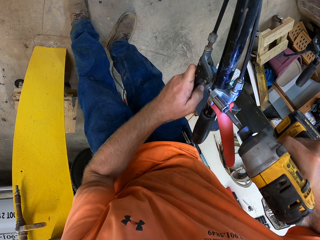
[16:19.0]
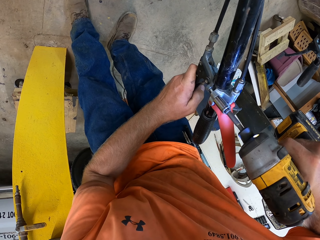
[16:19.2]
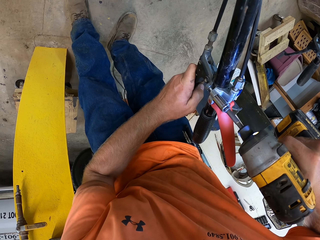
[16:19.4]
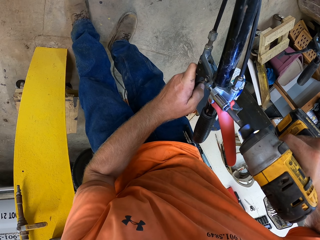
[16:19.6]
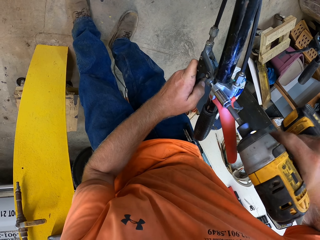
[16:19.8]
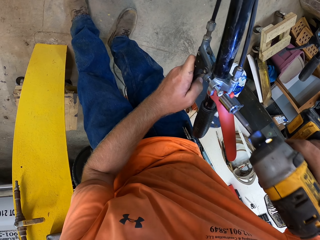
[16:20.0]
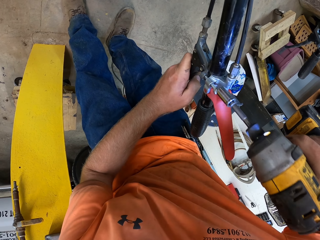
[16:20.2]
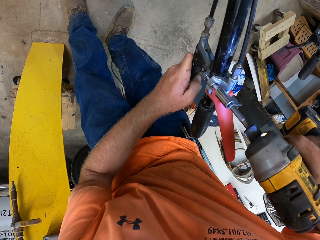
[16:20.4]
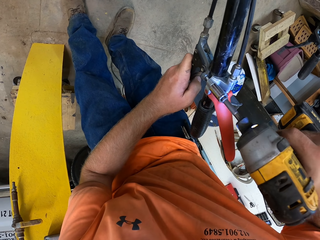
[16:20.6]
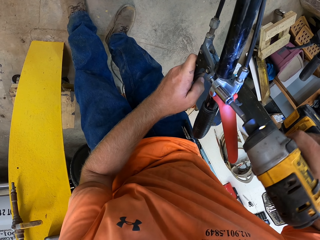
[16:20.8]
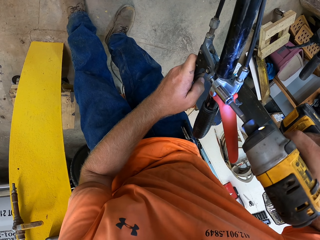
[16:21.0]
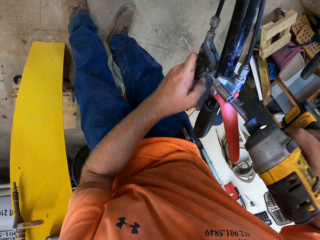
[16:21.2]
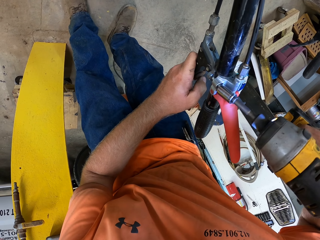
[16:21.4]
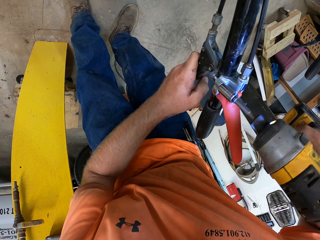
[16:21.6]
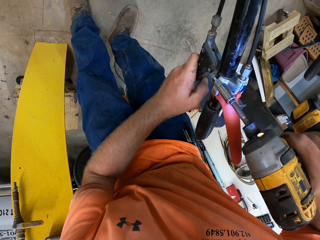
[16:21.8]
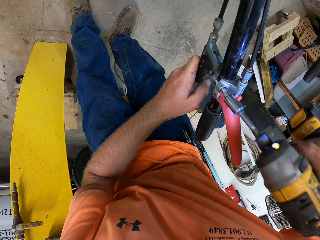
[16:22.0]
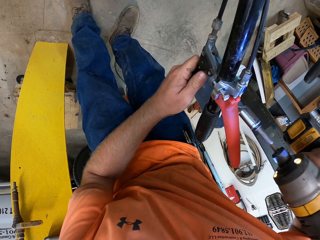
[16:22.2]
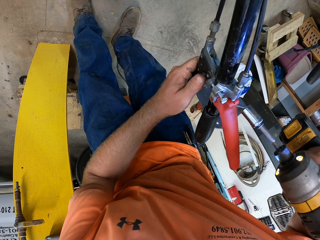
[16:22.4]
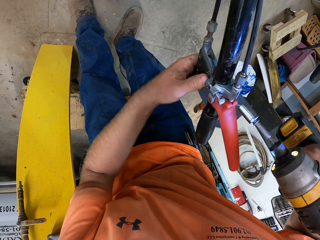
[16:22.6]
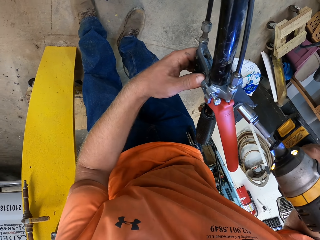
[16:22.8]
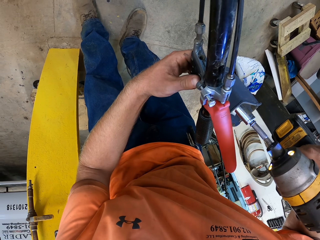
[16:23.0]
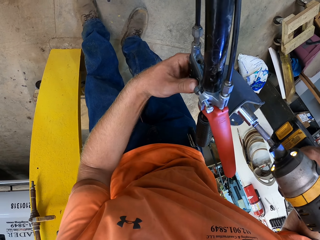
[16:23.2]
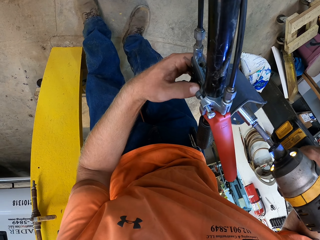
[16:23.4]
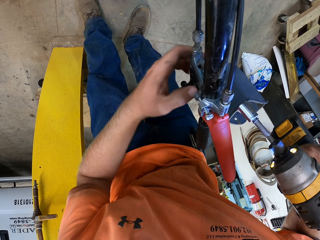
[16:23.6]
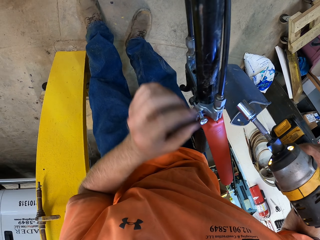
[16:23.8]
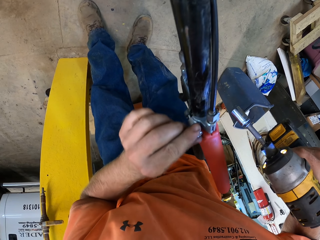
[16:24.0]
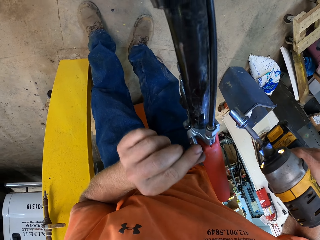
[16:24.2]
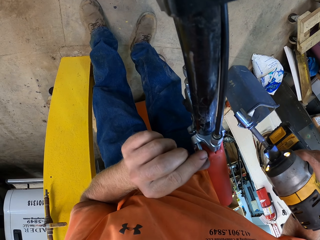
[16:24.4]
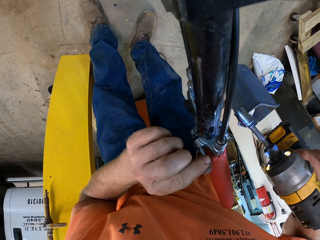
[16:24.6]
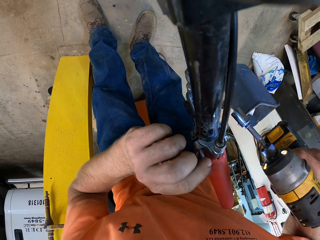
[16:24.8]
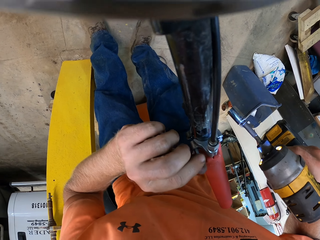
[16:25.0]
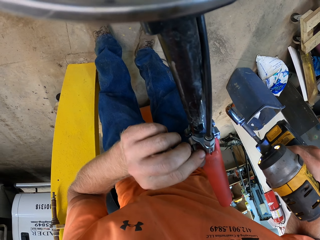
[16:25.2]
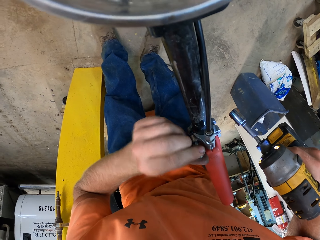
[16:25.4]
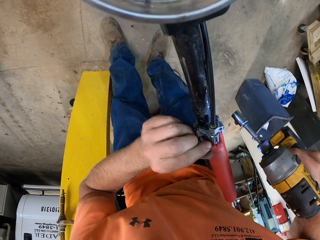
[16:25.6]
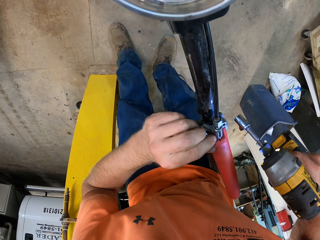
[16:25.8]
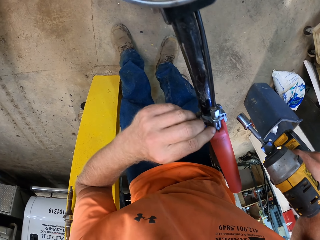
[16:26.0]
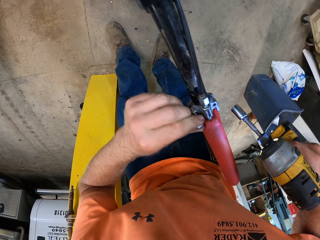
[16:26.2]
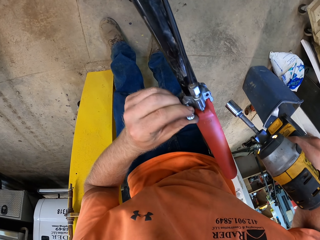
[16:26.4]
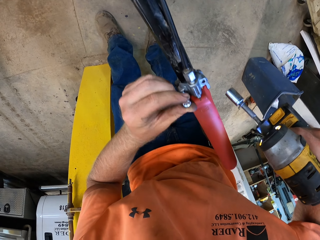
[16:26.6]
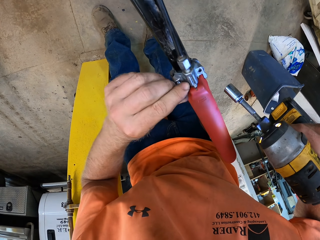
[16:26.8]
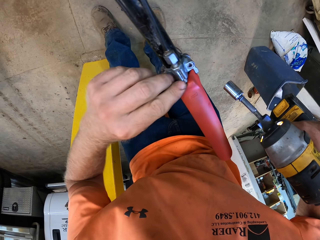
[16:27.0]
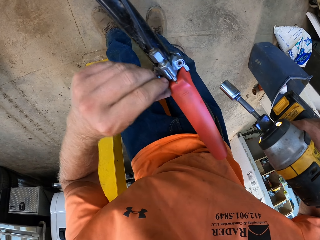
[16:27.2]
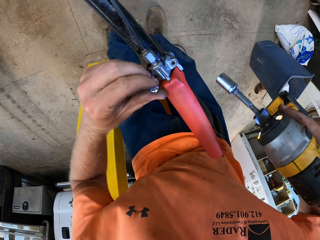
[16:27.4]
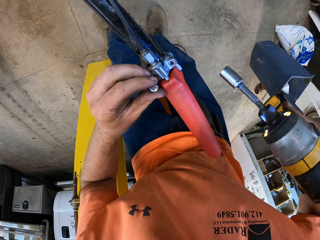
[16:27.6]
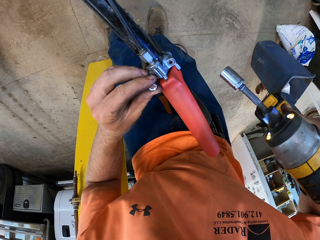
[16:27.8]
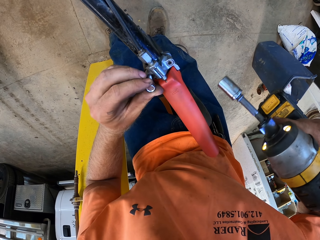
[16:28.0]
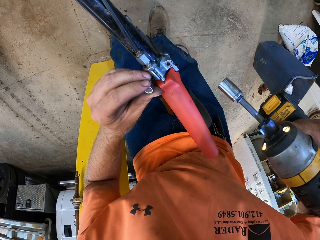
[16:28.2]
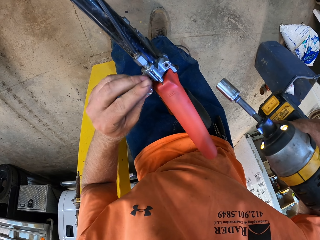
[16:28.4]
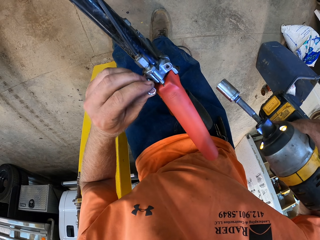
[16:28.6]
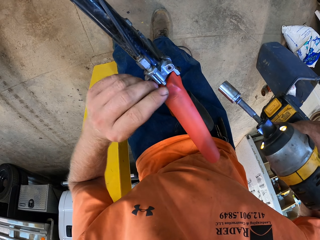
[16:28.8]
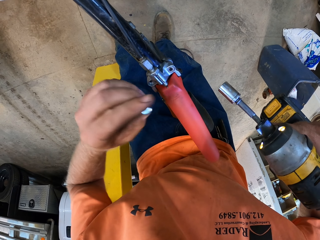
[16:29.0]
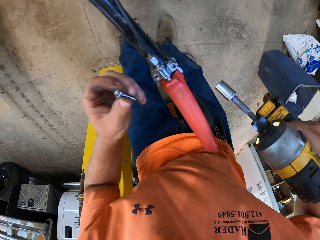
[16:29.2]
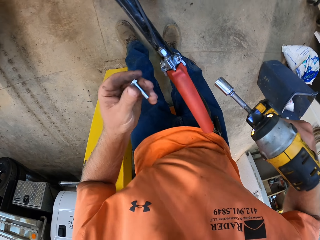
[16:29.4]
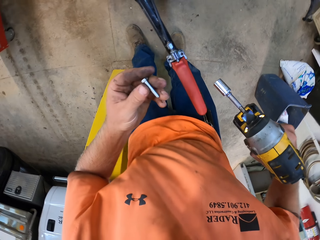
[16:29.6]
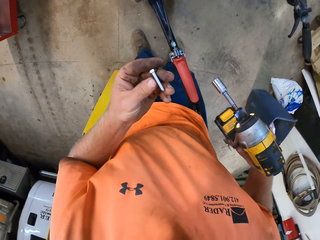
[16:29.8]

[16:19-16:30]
The camera wearer removes the screw from the clutch lever of the mini dumper with his left hand.

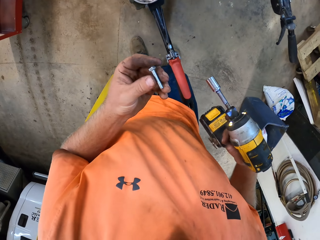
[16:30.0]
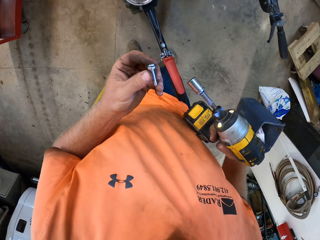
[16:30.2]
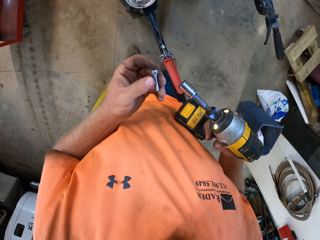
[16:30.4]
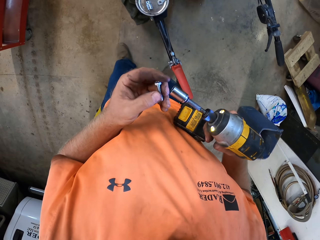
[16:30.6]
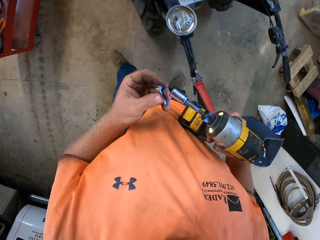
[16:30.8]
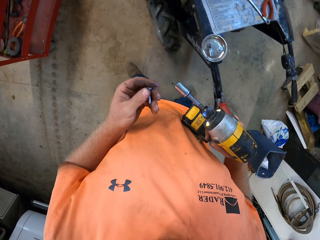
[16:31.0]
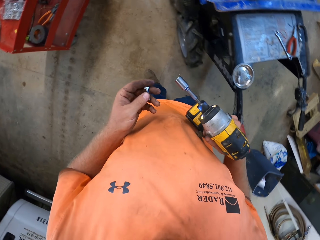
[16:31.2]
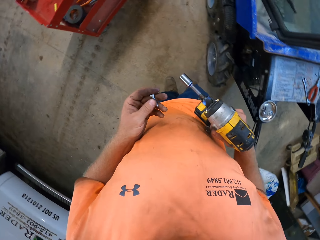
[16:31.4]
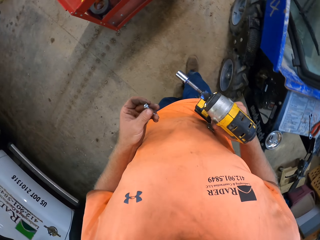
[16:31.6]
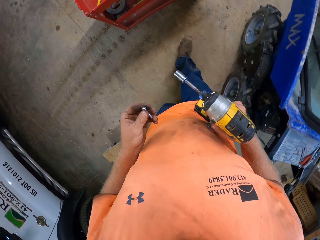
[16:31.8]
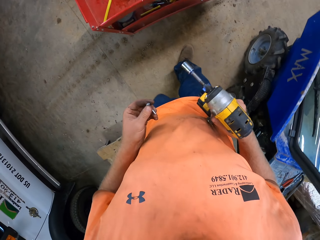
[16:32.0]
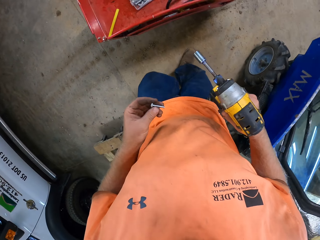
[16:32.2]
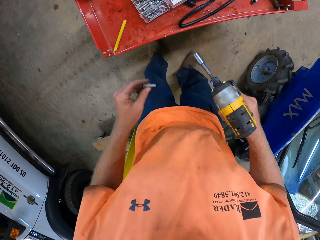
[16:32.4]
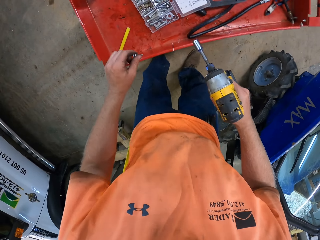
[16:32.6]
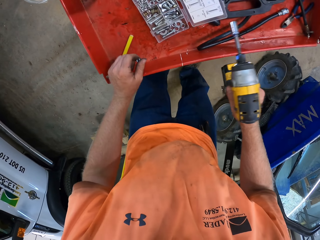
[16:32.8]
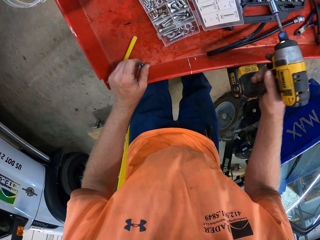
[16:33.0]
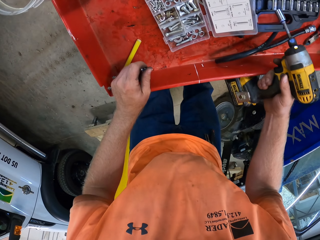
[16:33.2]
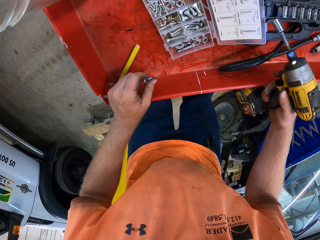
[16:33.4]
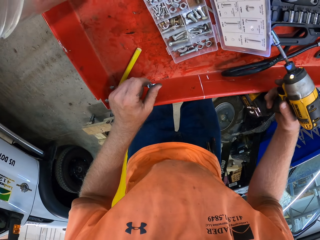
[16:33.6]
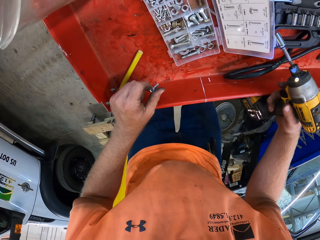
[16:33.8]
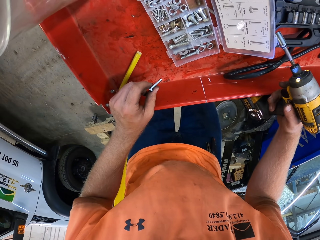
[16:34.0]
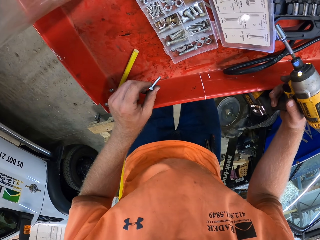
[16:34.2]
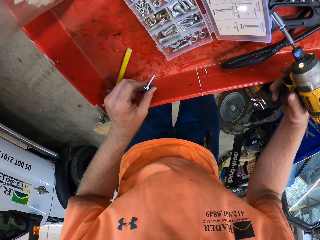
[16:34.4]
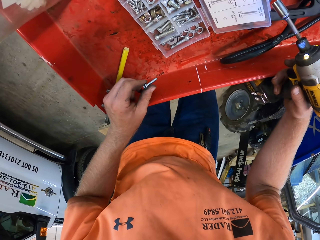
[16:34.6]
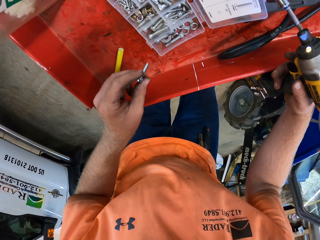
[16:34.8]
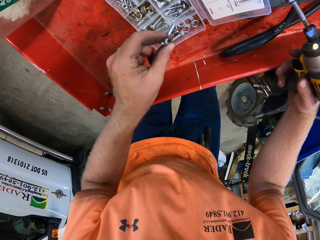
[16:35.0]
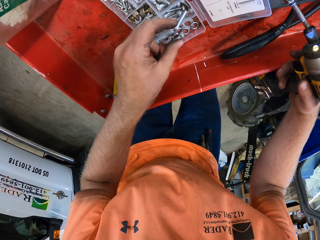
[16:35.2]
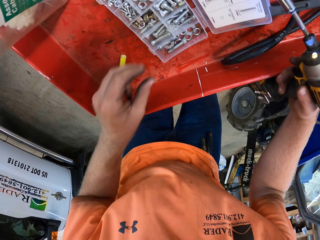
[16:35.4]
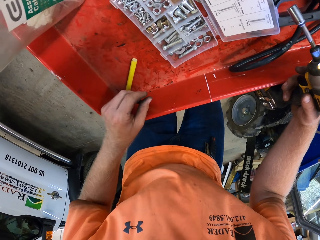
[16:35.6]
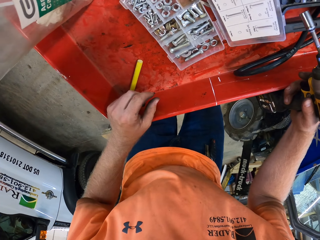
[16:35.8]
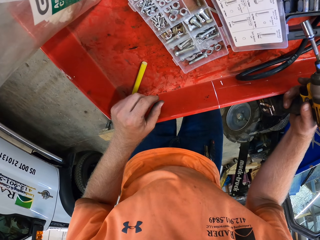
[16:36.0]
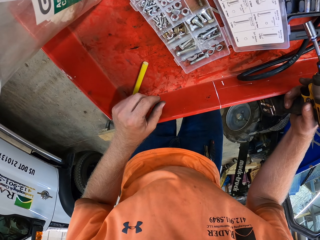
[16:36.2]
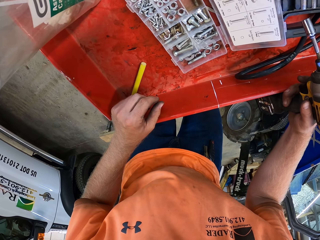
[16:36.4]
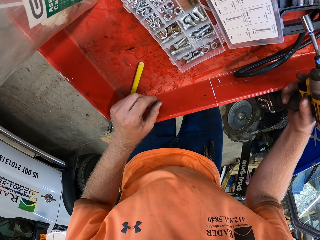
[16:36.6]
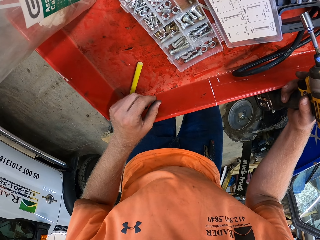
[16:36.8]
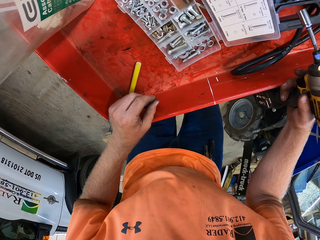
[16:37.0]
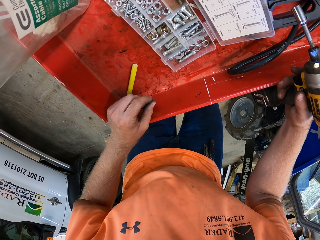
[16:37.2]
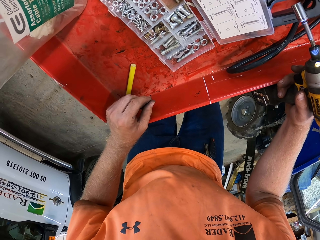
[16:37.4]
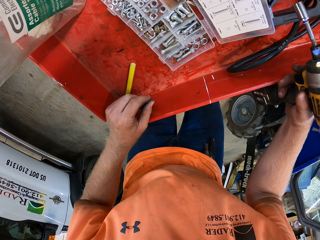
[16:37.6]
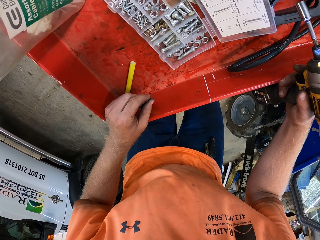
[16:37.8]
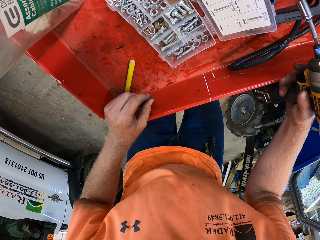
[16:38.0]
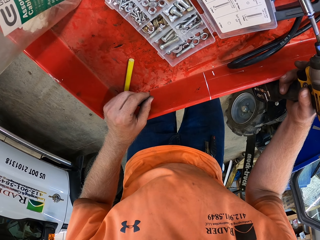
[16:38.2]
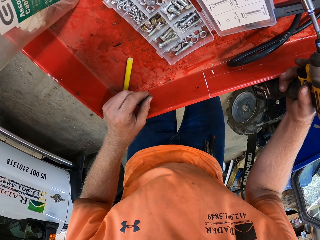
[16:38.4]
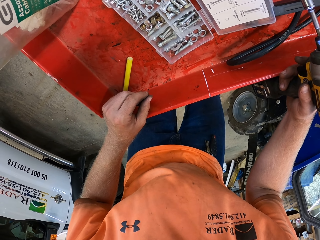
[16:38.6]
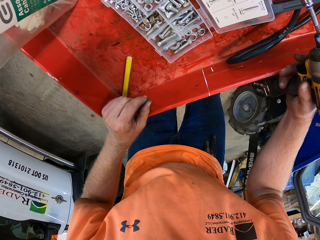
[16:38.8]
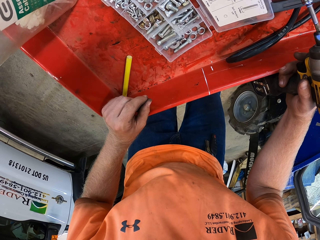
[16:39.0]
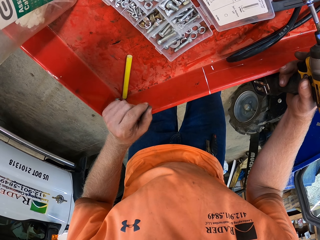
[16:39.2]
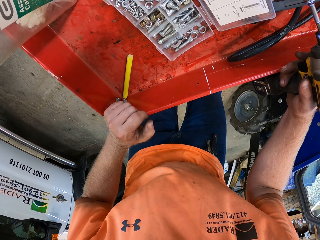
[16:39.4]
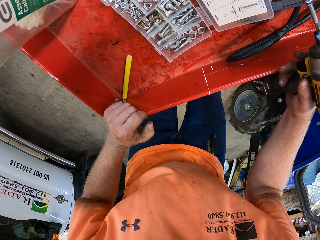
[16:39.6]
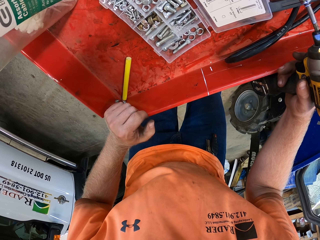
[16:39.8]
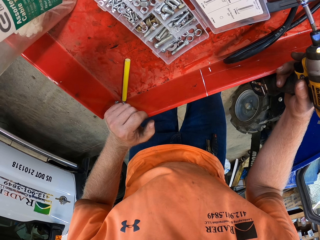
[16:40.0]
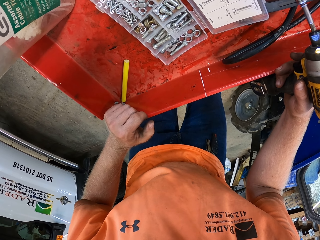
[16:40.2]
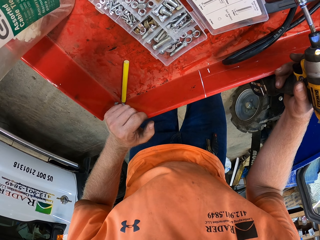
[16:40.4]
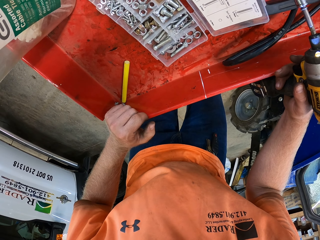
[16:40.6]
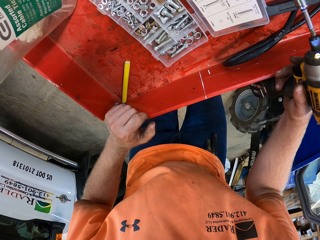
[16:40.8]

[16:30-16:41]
The camera wearer drops the screw in his left hand in the screw set case on the workshop trolley.
